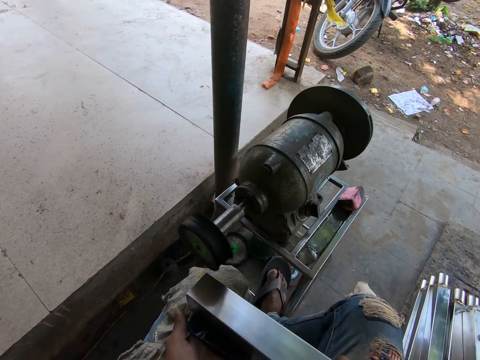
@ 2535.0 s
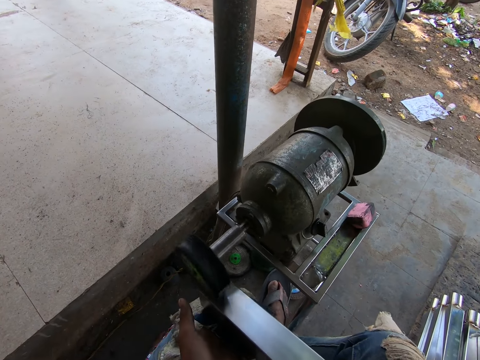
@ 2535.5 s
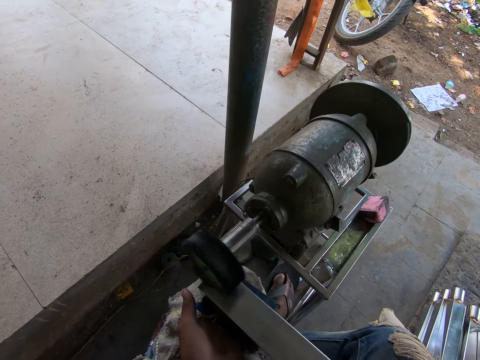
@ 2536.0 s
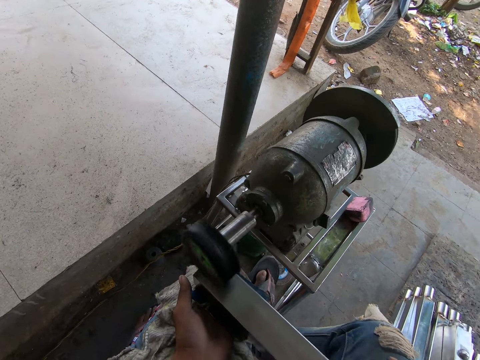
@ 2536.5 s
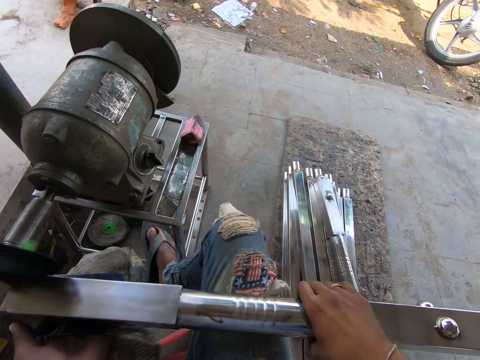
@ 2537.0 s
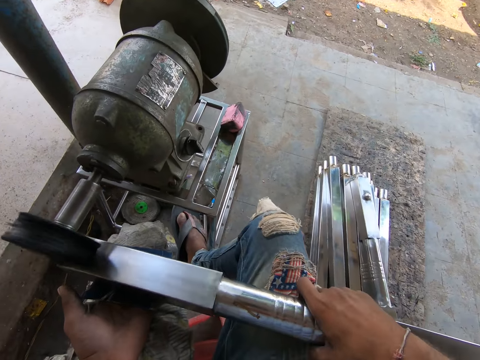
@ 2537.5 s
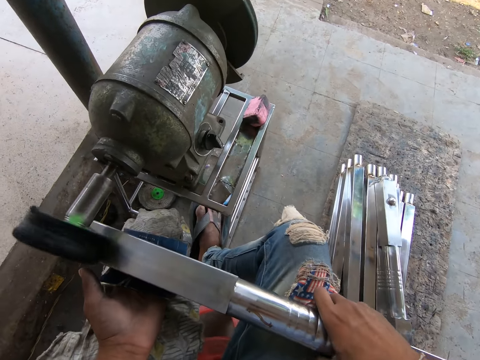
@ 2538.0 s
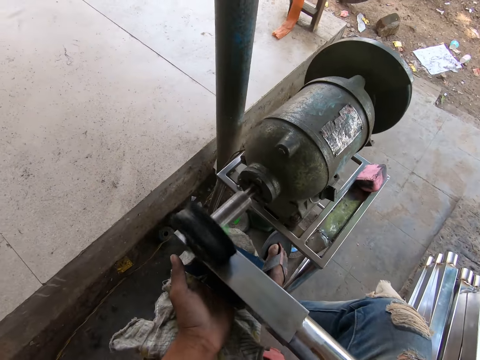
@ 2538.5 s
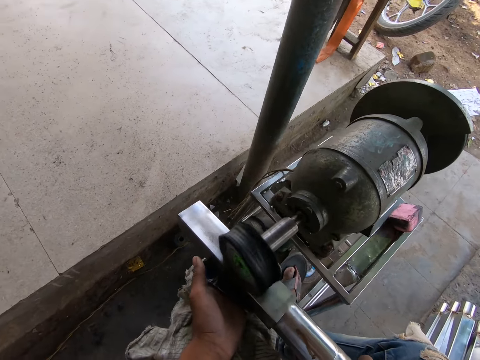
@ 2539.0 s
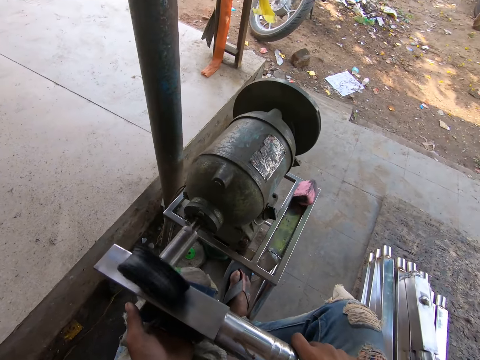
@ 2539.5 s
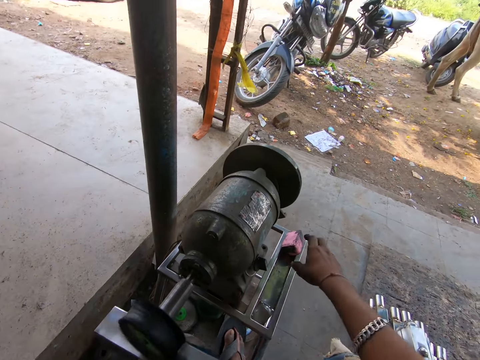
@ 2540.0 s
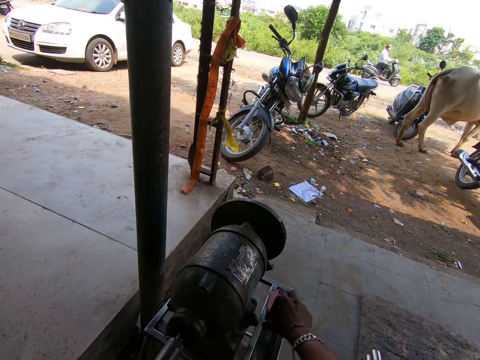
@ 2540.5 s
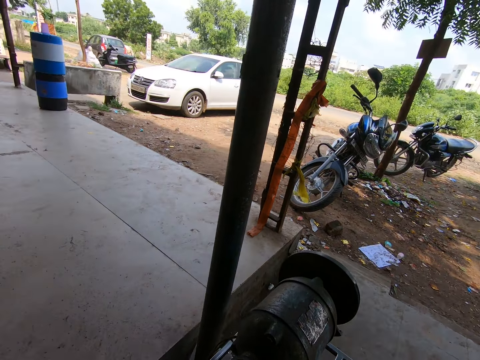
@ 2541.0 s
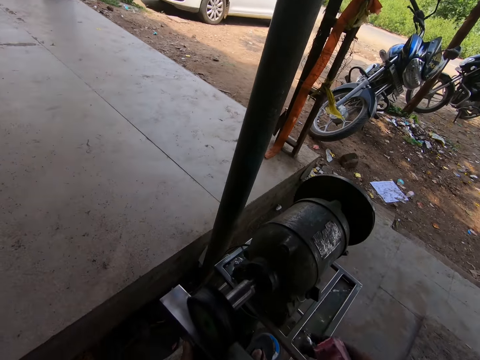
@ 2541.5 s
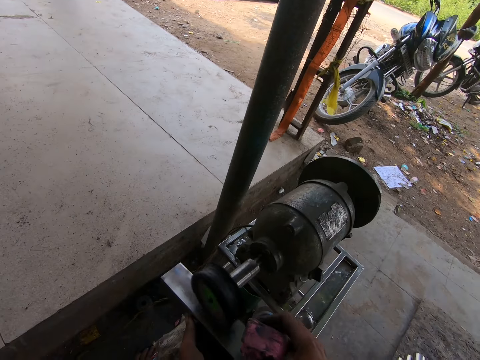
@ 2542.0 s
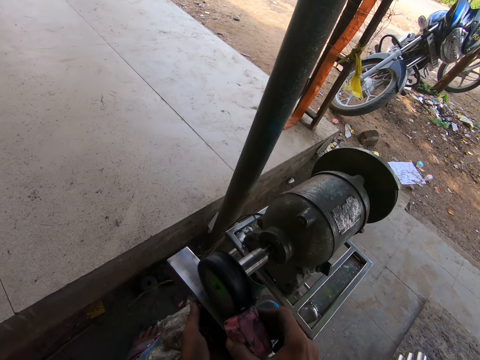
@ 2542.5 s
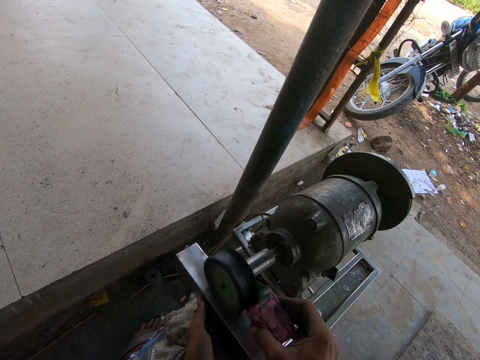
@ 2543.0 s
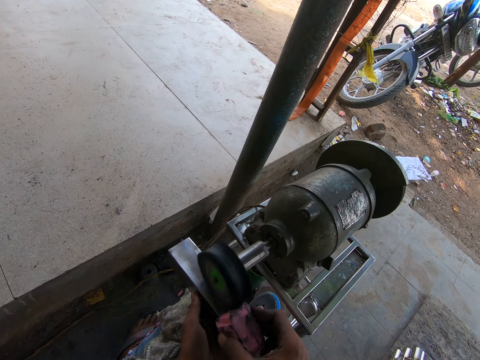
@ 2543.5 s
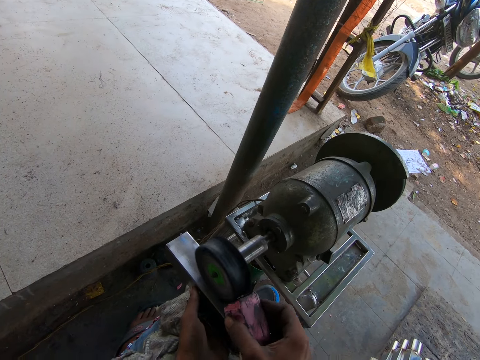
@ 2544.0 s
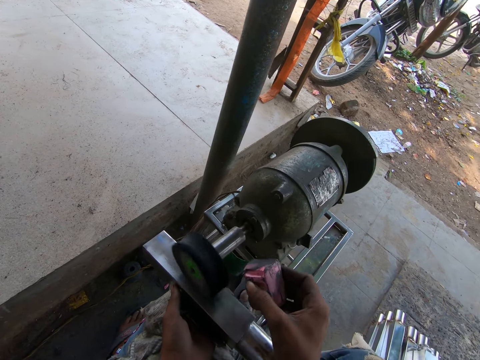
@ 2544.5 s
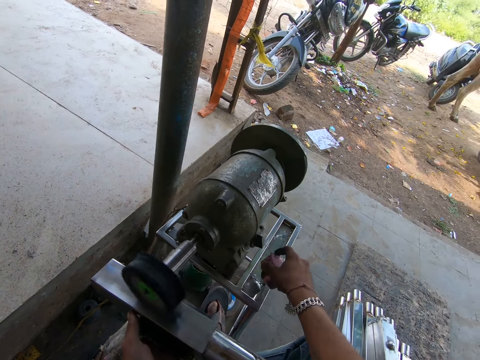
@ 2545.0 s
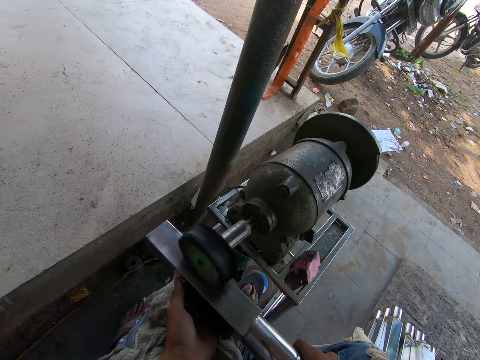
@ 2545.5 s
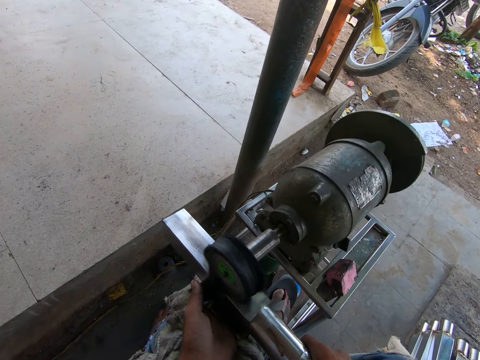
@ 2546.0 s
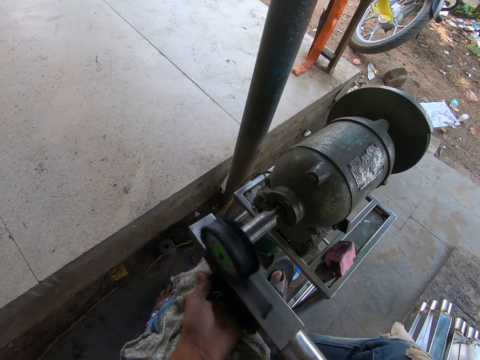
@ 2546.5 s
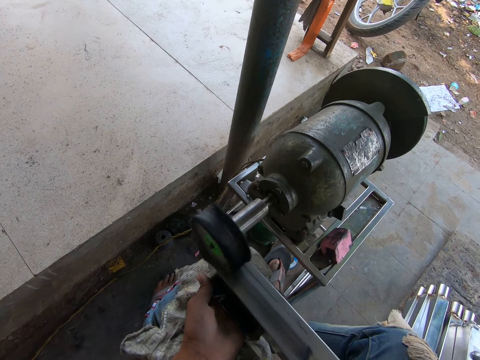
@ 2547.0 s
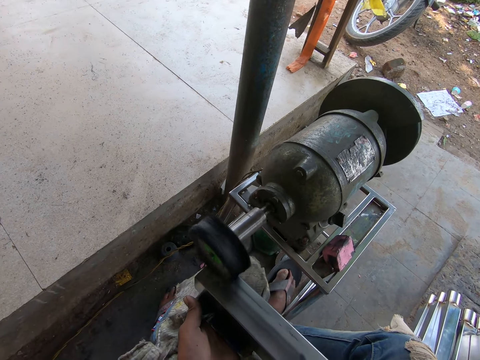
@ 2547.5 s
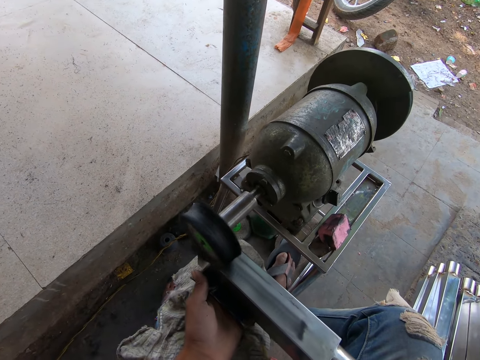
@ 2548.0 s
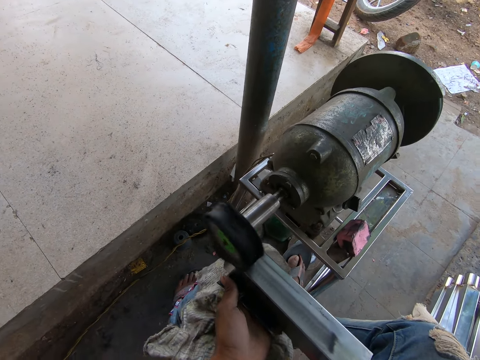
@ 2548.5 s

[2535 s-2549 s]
The camera wearer holds the metal rod with both hands. He smoothens the metal rod in his hands with the bench grinder. He picks up a foam from the bench grinder stand with his right hand. He cleans the fine wheel of the bench grinder with the foam in his right hand. He drops the foam in his right hand on the bench grinder stand. He smoothens the metal rod in his hands with the bench grinder.

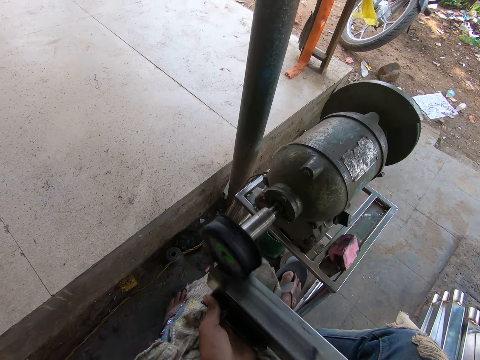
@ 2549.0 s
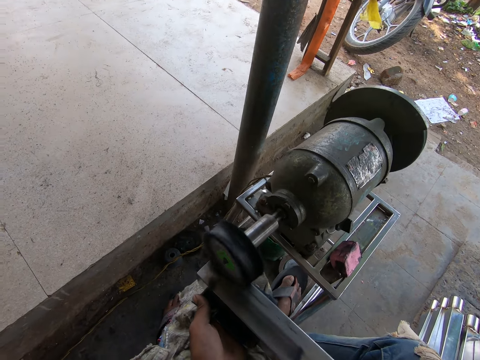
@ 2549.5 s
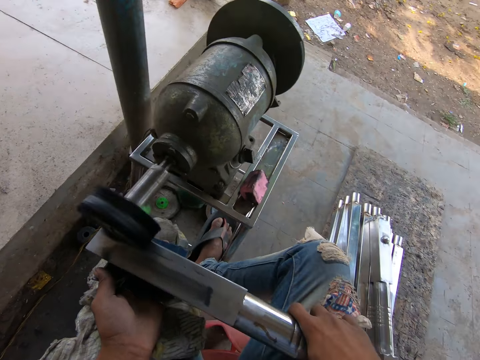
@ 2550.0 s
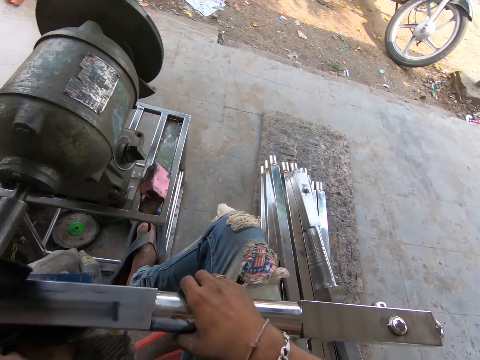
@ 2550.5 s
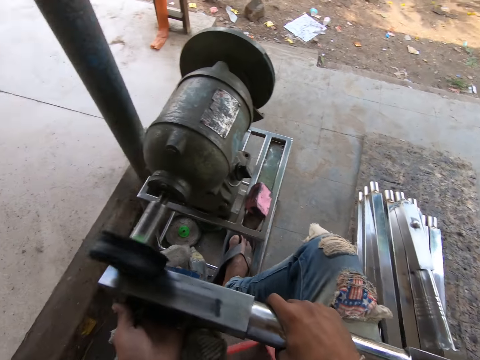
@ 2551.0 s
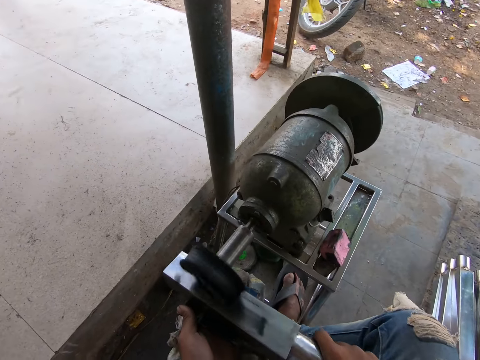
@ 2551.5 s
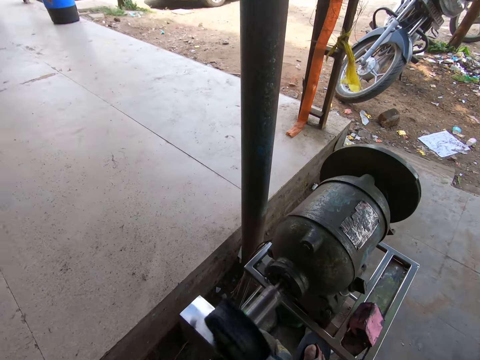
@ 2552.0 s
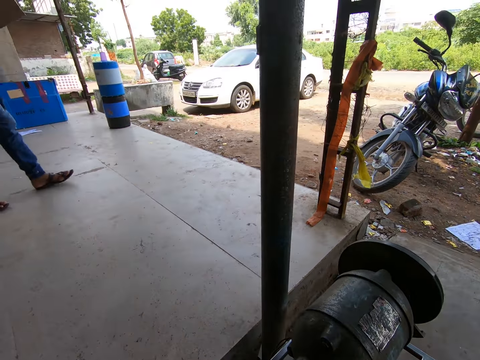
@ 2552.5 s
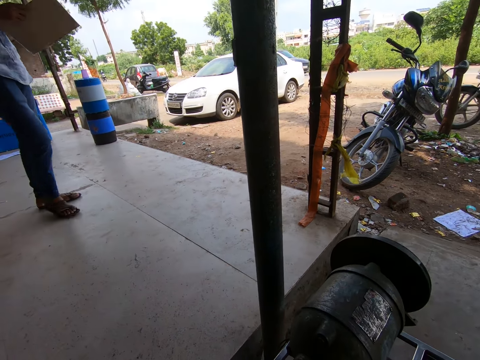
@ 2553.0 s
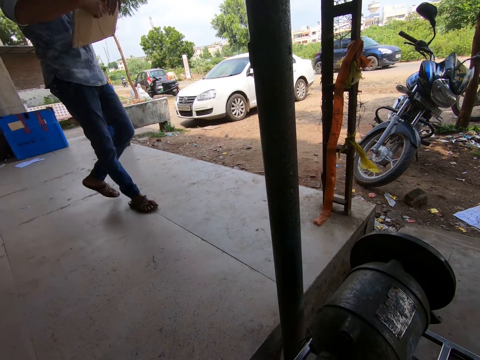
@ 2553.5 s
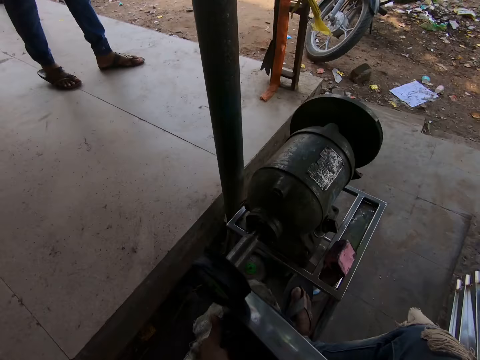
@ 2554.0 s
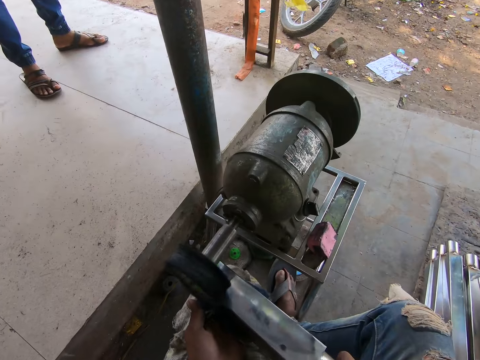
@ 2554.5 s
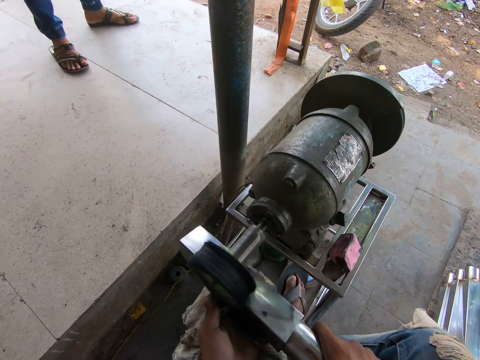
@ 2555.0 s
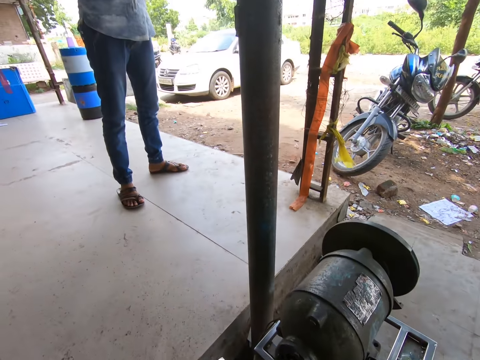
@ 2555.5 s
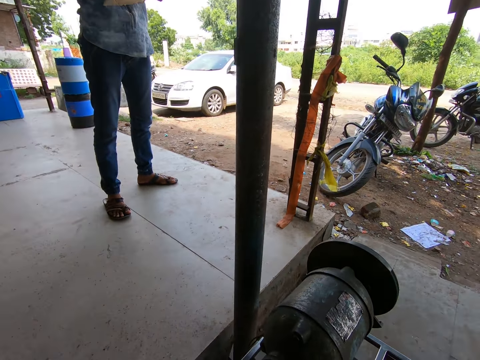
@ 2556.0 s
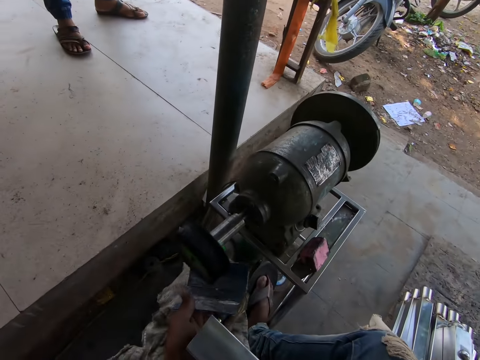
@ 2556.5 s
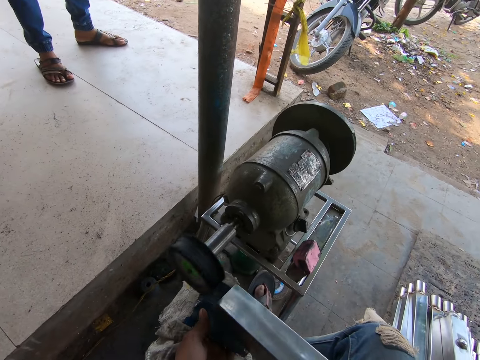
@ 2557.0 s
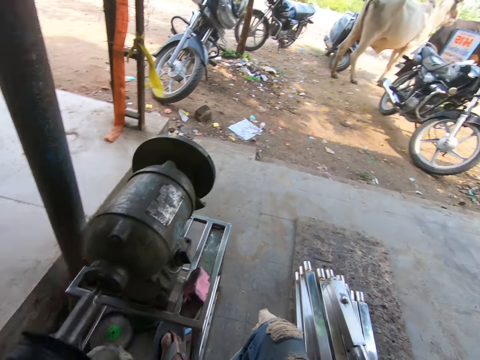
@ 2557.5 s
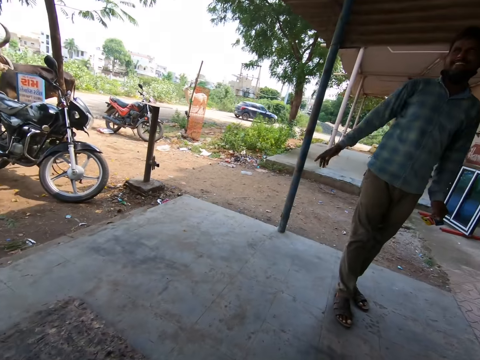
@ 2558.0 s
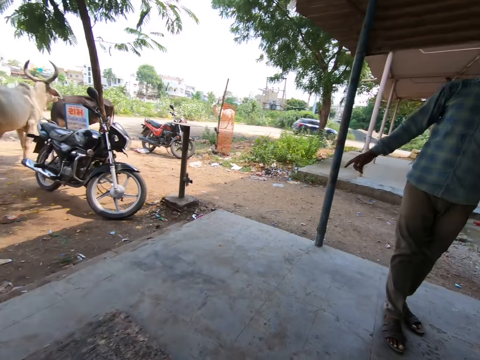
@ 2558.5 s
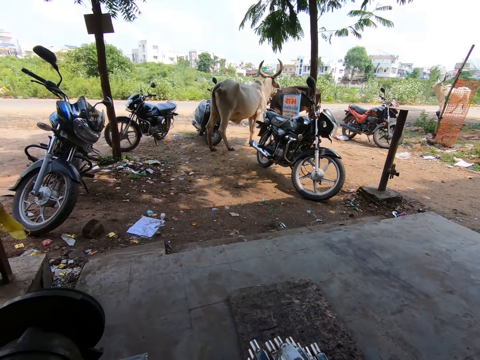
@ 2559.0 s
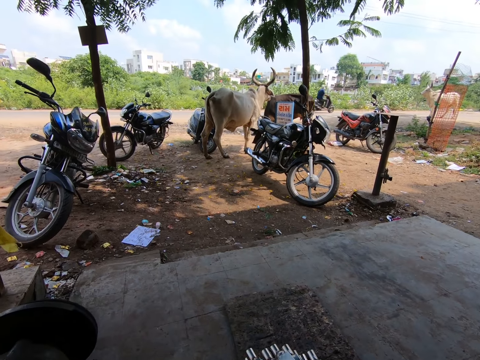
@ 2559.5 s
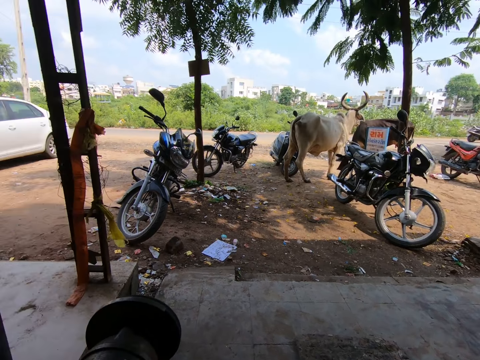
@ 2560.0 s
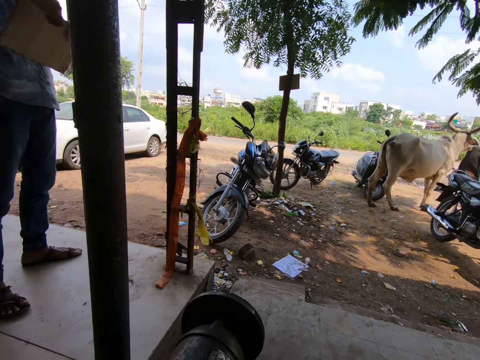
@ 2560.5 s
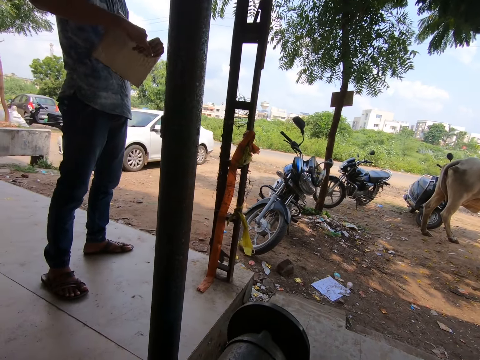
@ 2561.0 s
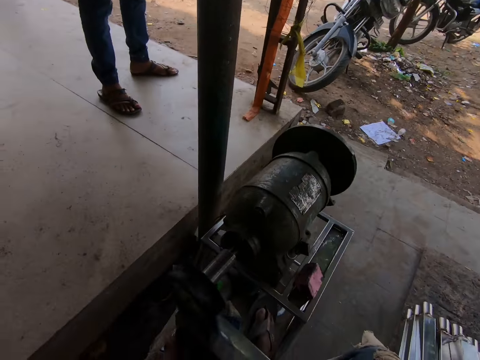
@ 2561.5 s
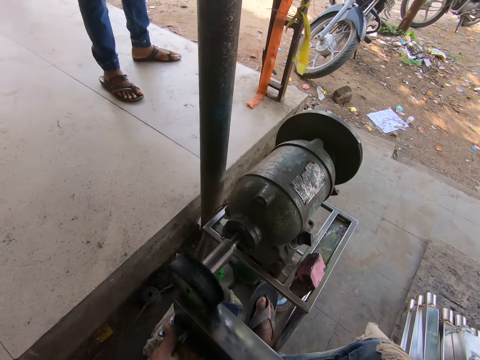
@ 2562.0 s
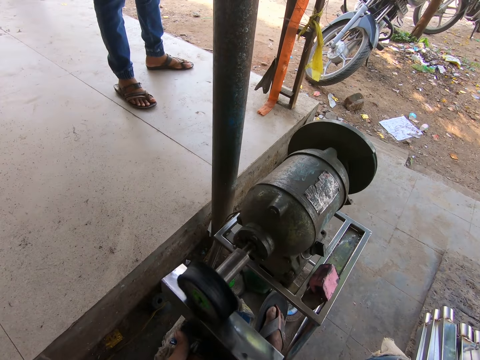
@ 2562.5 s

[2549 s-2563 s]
The camera wearer adjusts his right hand on the metal rod. A man holds a brown envelope with both hands. Another man interacts with the first man. The camera wearer looks at a man. The first man opens the brown envelope with both hands.
